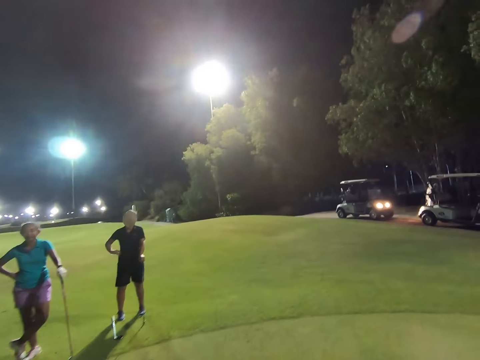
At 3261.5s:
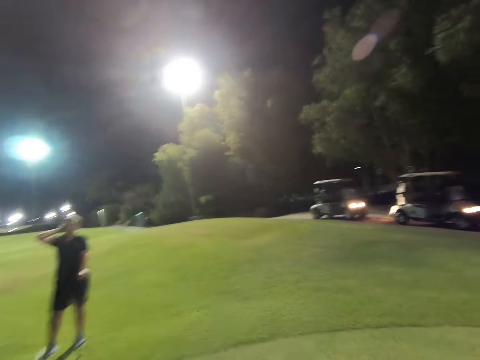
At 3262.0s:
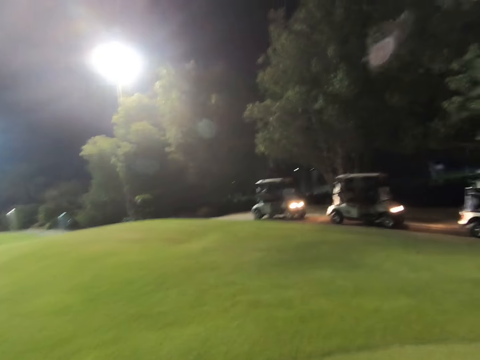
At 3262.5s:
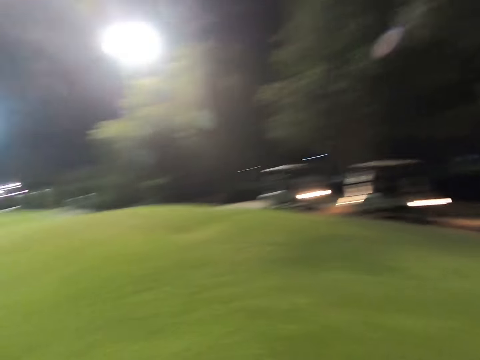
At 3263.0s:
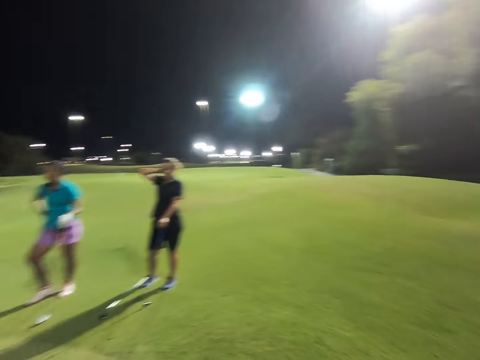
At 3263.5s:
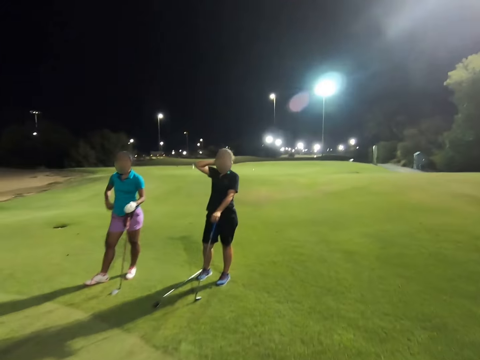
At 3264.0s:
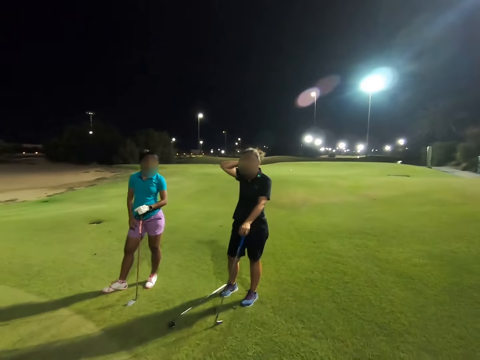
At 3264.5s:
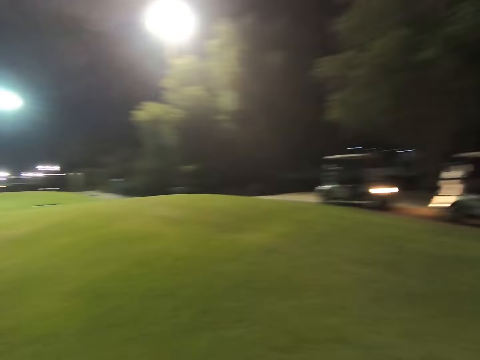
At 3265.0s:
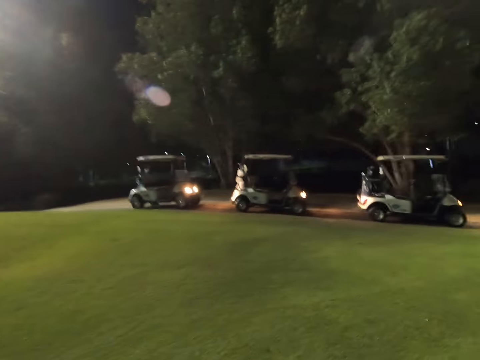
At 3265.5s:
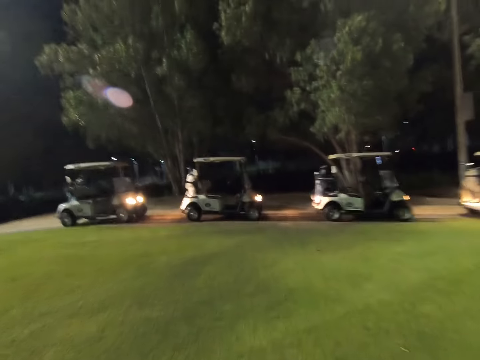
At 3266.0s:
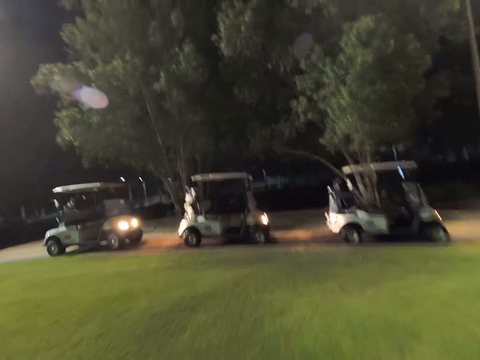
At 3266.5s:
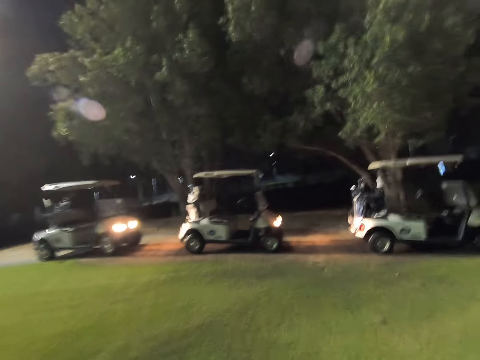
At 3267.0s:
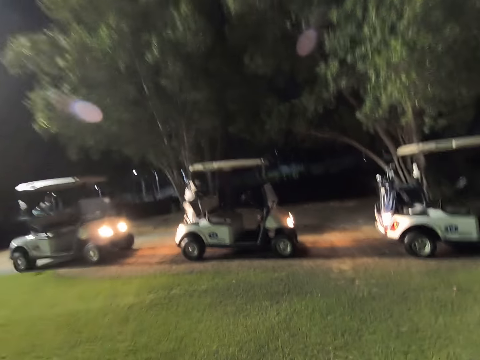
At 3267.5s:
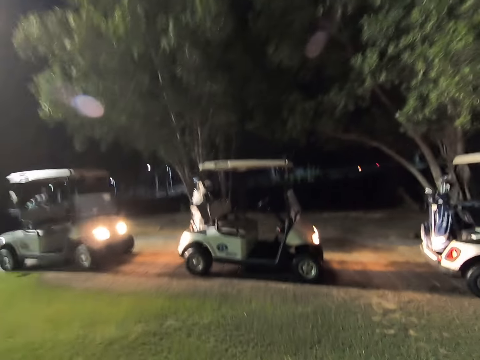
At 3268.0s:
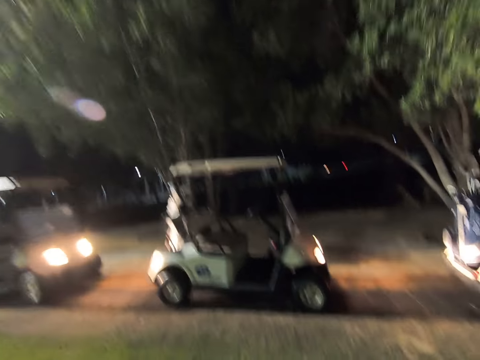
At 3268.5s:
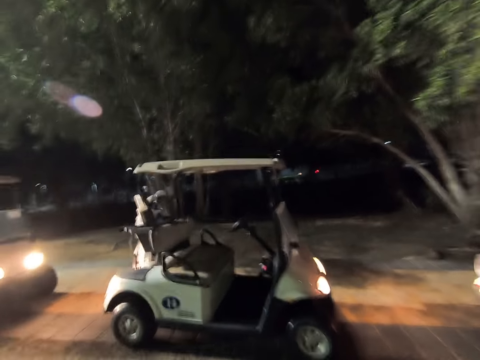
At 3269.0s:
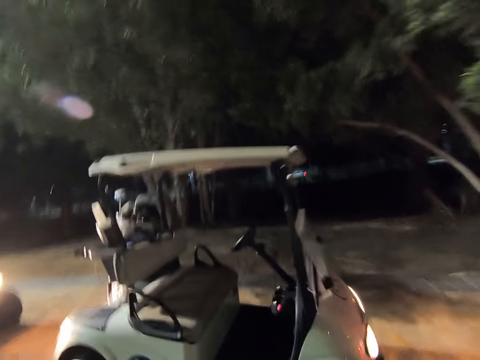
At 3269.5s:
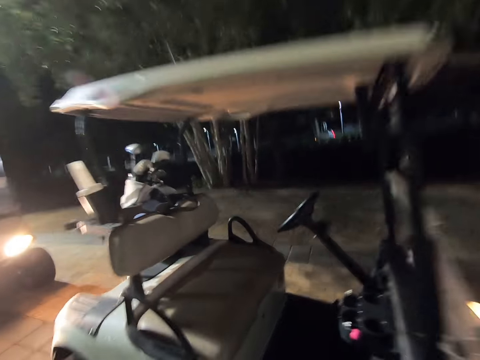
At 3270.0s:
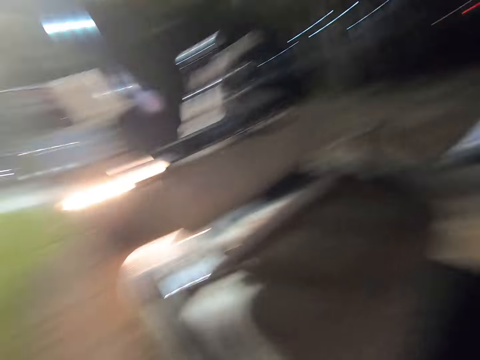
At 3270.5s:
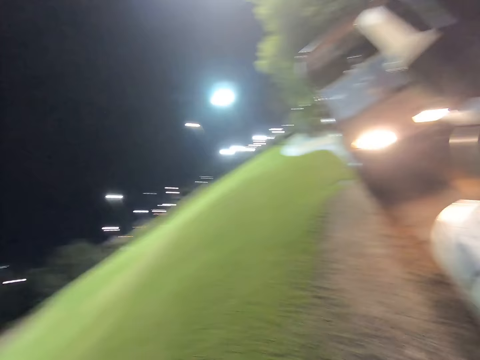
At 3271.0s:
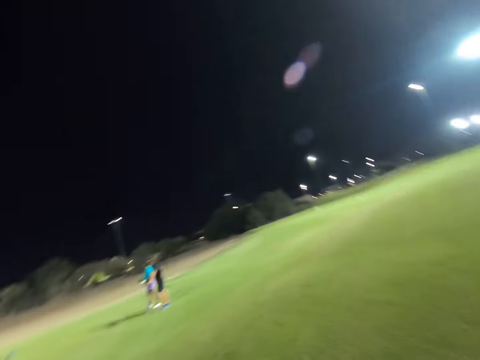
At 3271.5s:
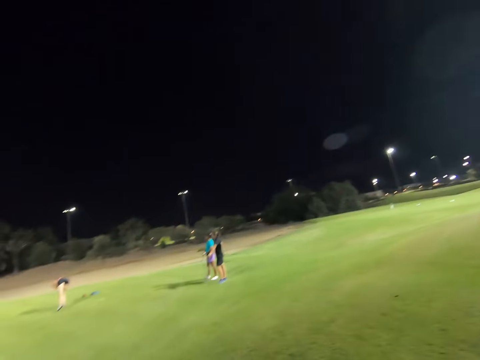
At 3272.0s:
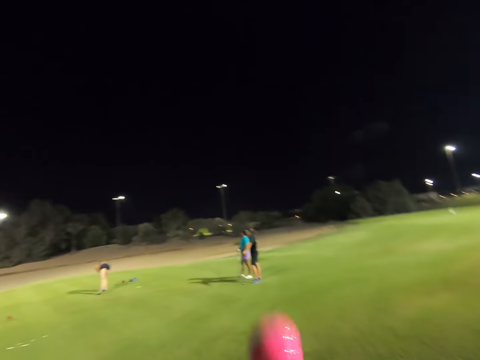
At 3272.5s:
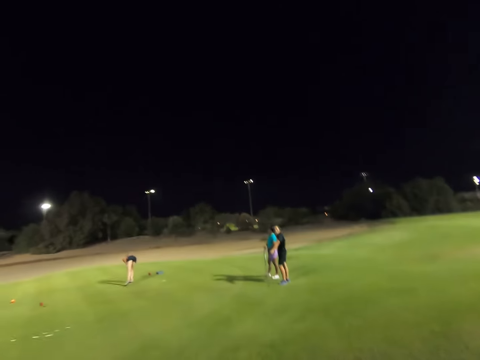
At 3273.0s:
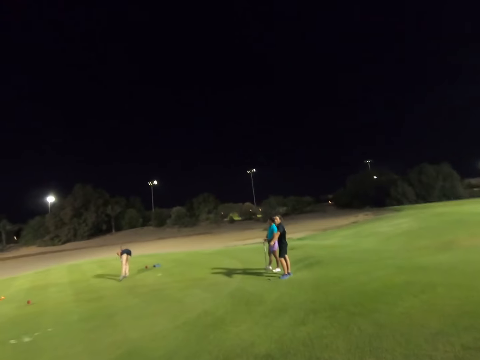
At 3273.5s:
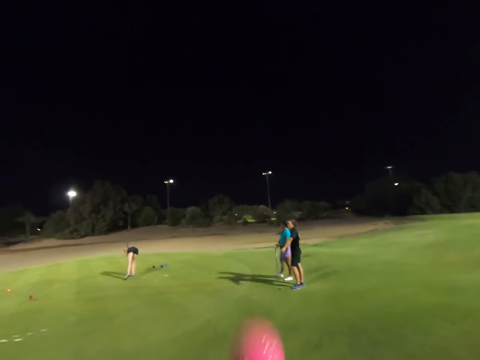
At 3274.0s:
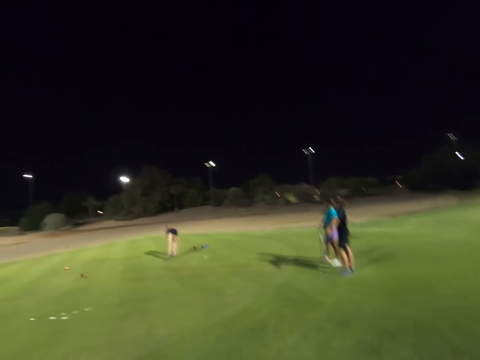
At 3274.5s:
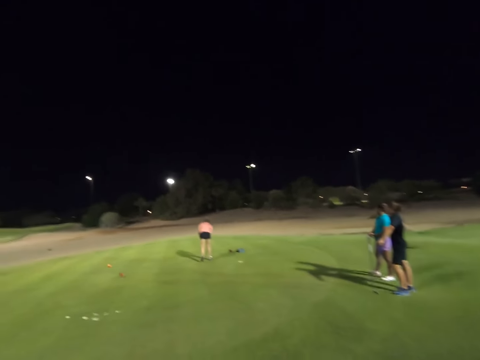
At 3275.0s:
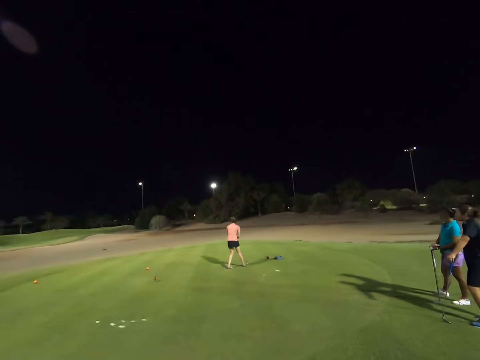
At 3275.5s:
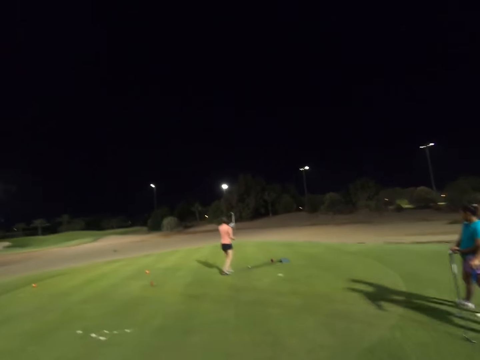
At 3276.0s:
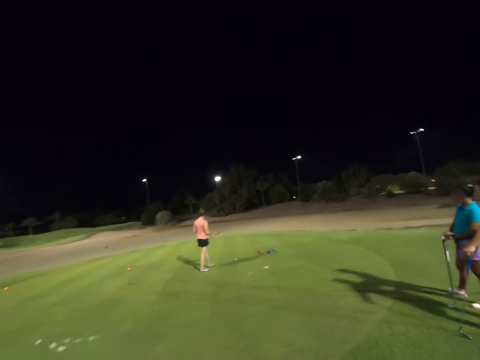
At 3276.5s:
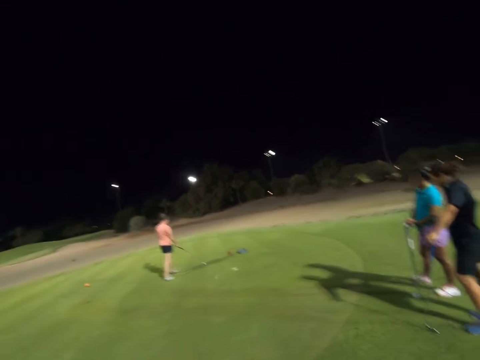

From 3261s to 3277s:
A woman stands beside another woman. A woman puts her hand at the back of her head. The camera wearer walks towards the golf cart. They throw a pink golf ball up and juggle the pink ball.

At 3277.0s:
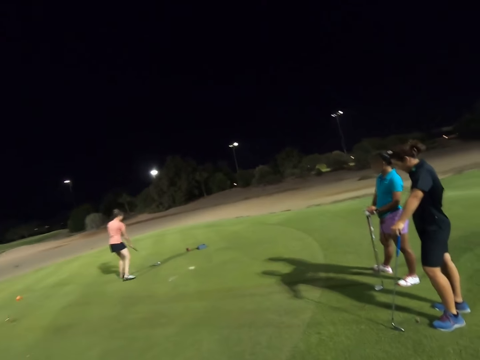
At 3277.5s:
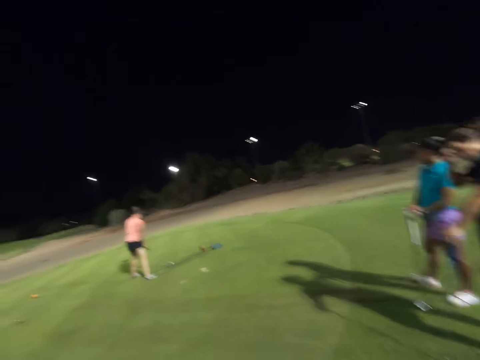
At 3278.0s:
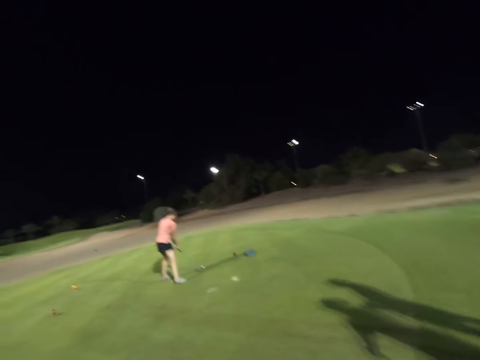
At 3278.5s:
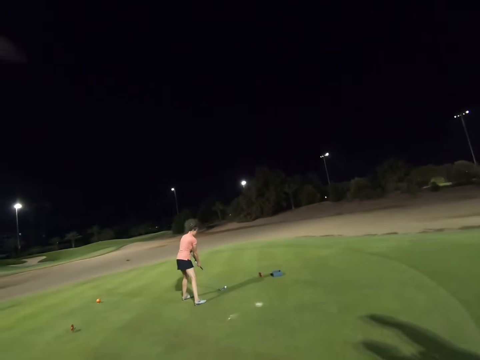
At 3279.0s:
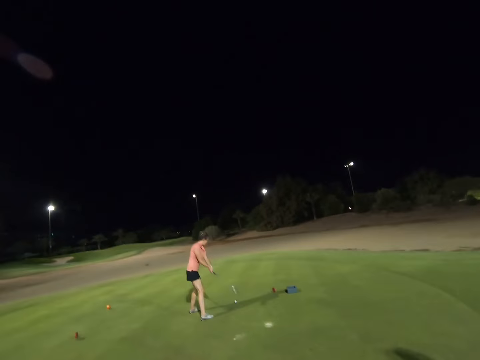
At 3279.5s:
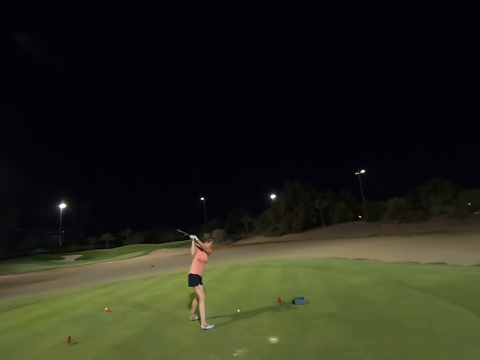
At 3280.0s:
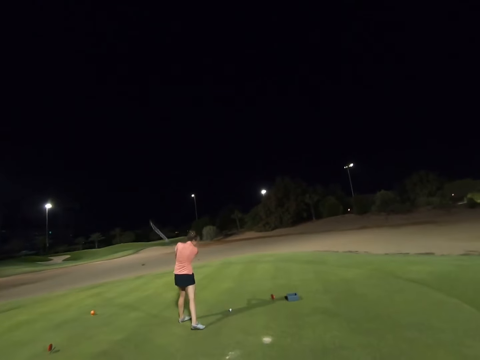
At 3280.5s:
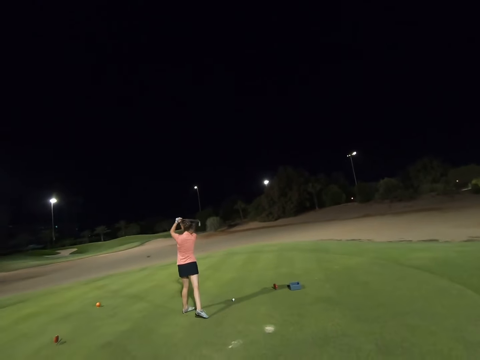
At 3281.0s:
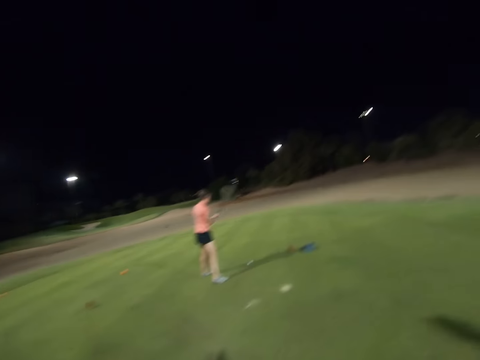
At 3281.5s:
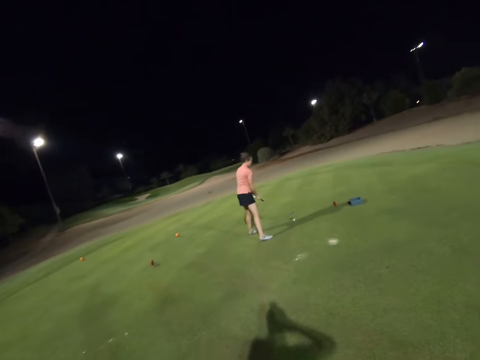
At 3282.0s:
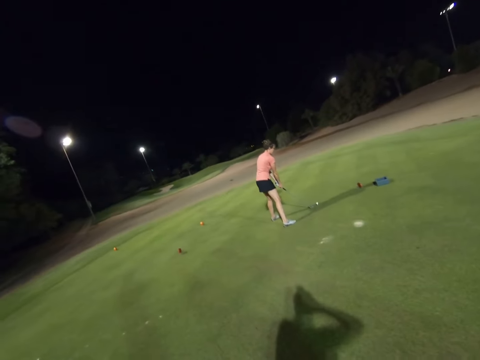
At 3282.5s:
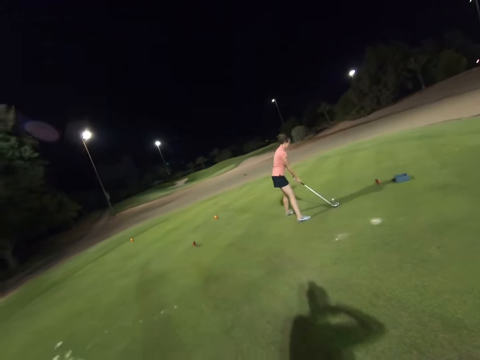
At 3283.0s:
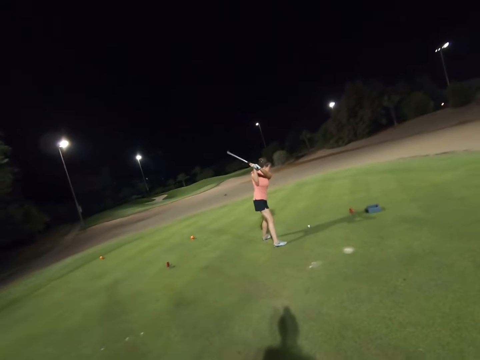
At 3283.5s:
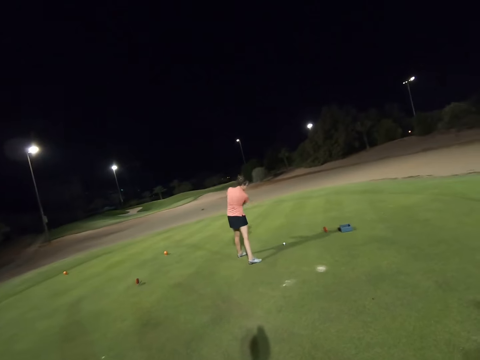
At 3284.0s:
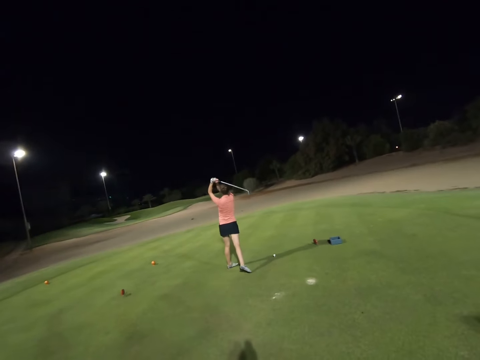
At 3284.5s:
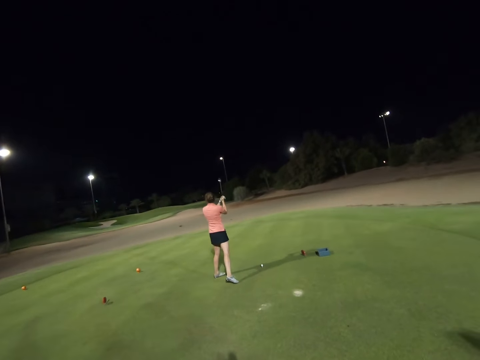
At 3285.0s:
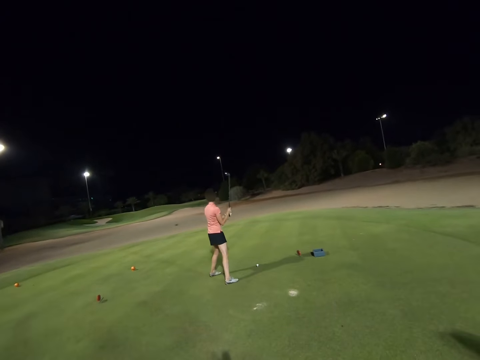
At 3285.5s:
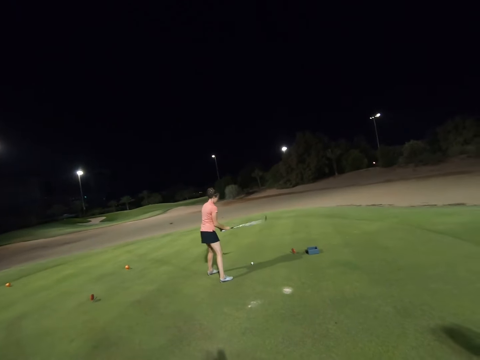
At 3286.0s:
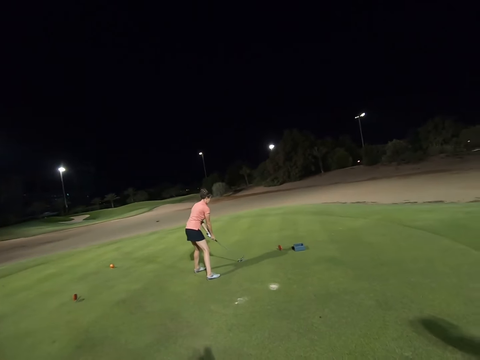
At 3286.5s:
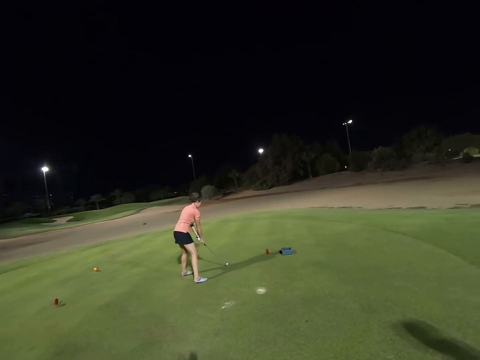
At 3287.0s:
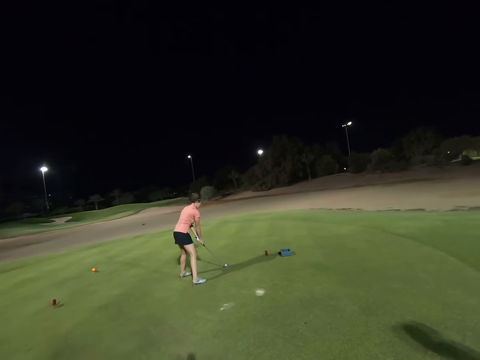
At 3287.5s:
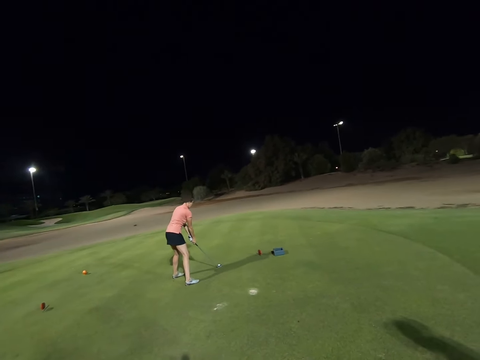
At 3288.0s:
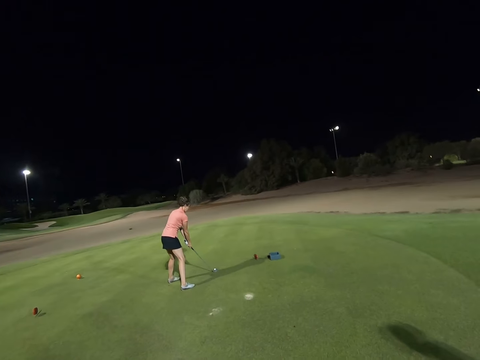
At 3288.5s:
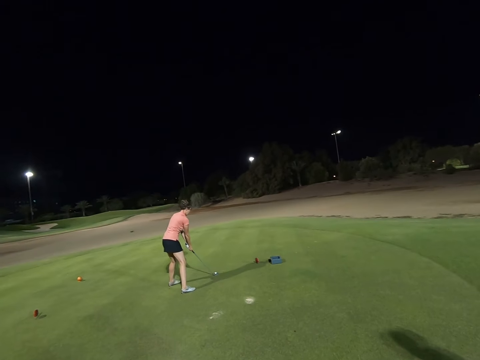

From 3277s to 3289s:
A woman sways the stick. The woman misses hitting the golf ball. The woman sways the stick again.
